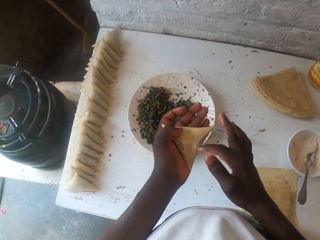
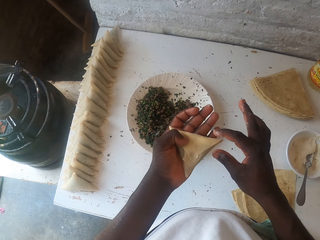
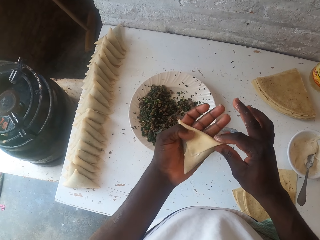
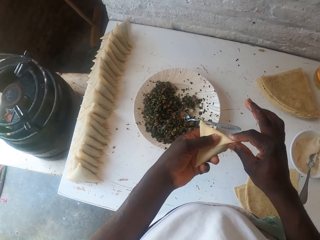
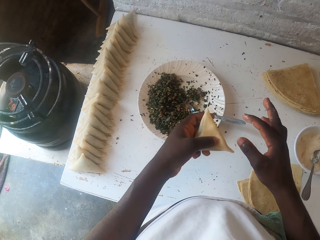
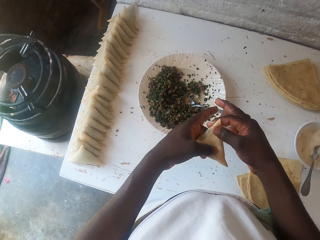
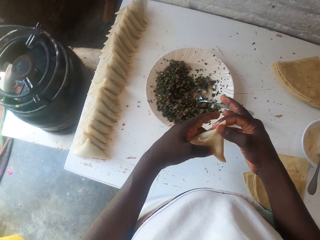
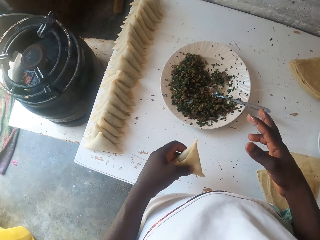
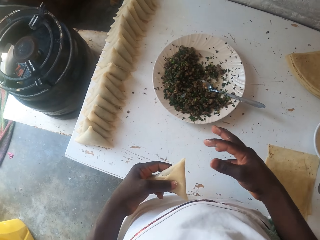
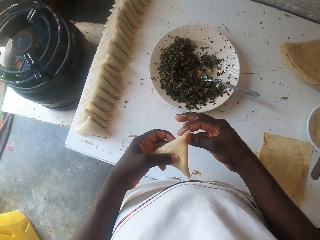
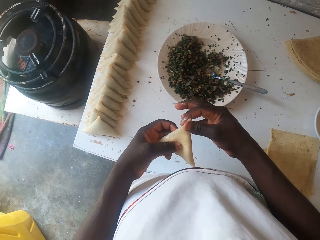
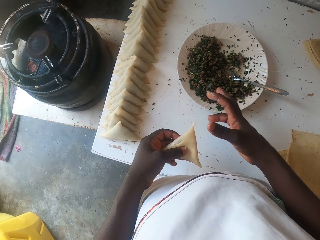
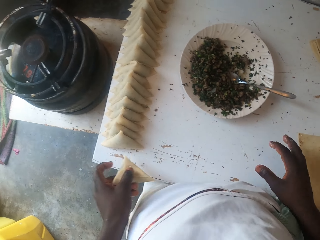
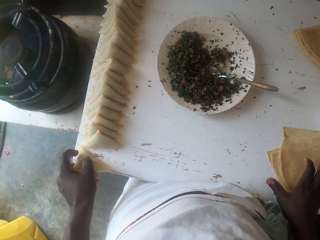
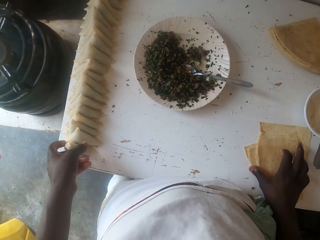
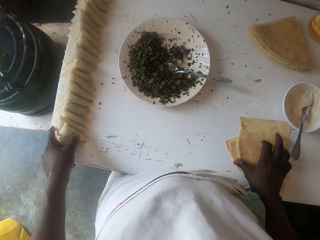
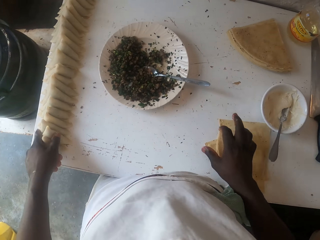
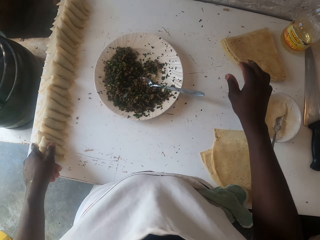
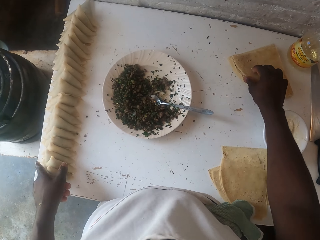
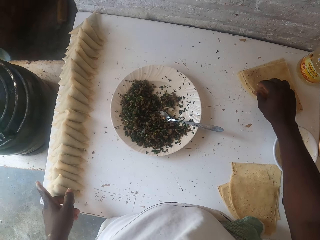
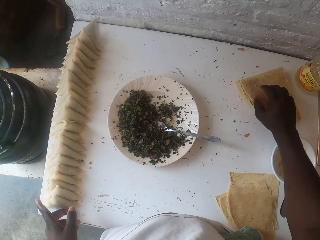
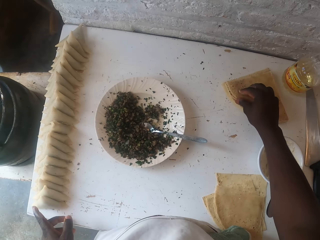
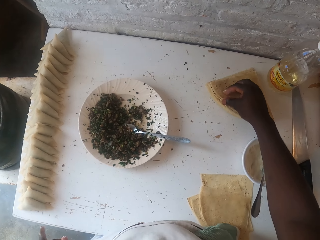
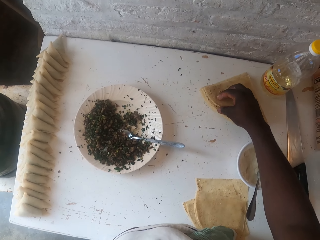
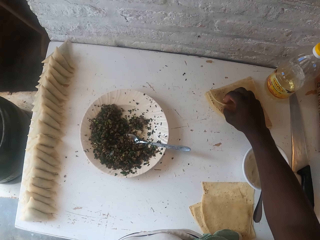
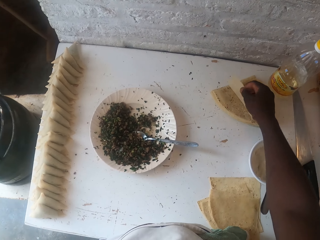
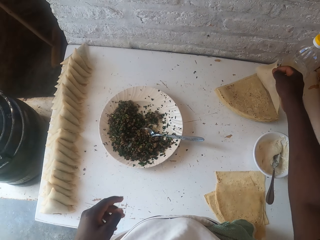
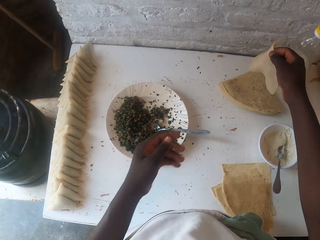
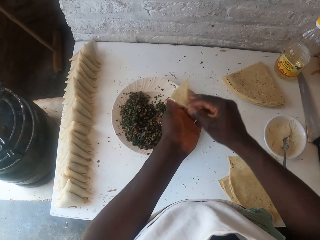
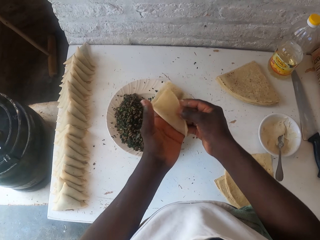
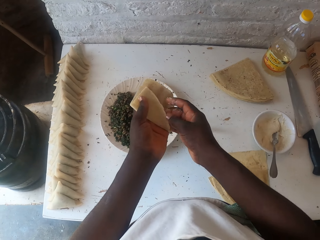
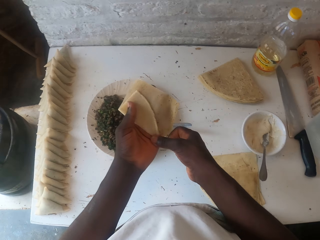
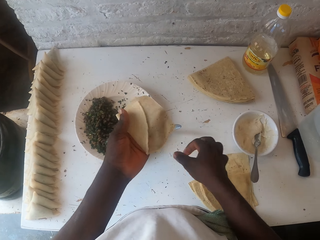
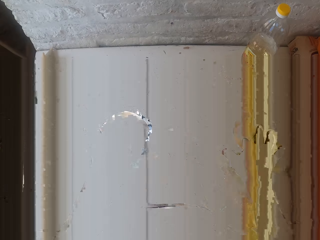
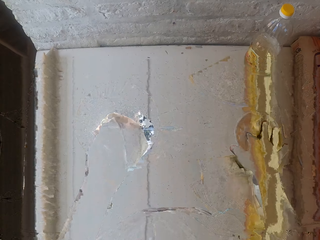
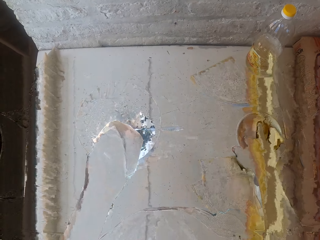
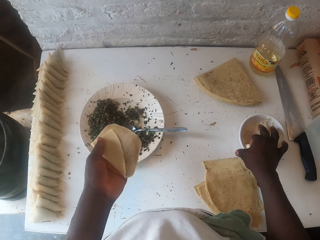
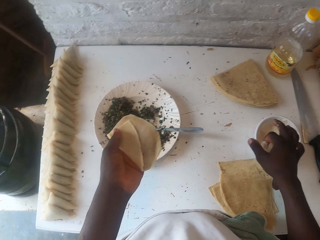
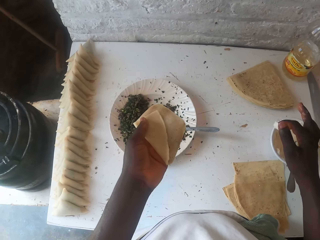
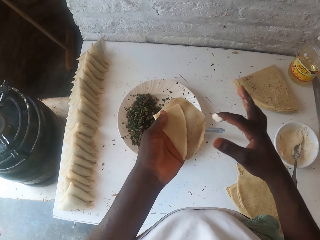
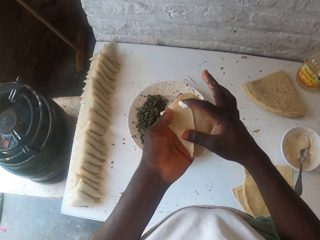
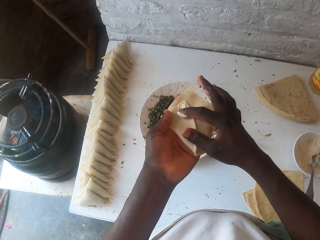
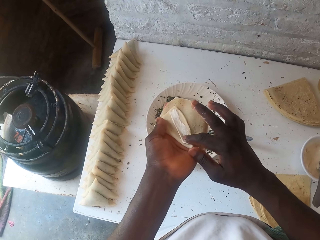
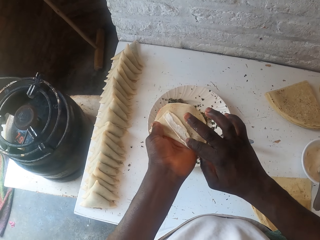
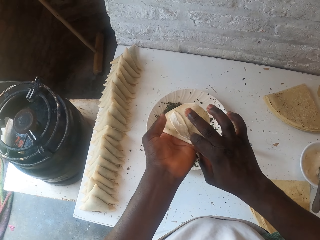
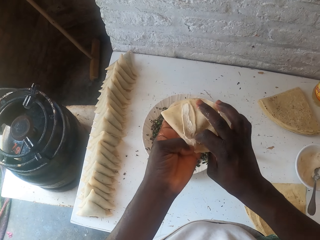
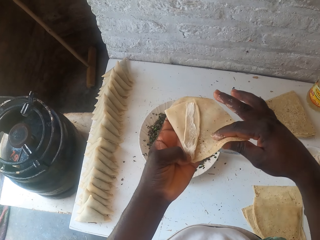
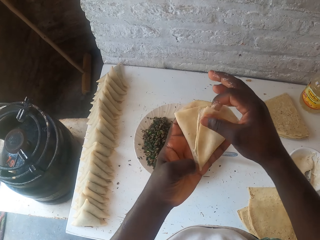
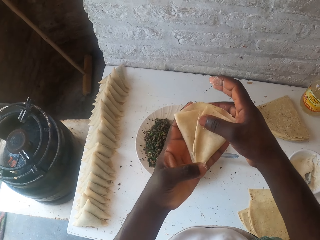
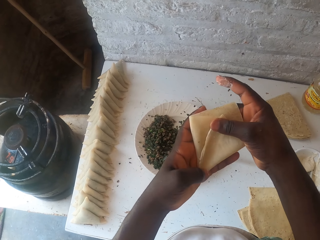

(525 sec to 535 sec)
The camera wearer places the samosa pocket on the table. They pick up a dough and fold the dough. They moisten the dough.

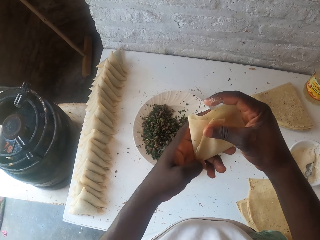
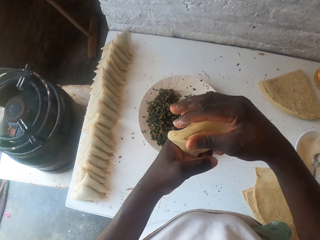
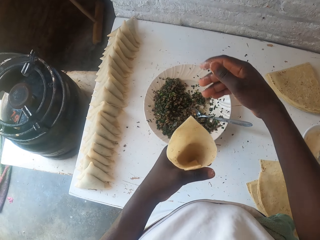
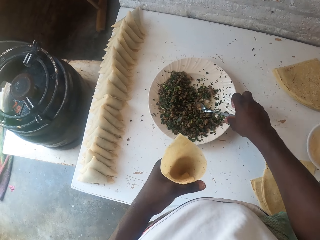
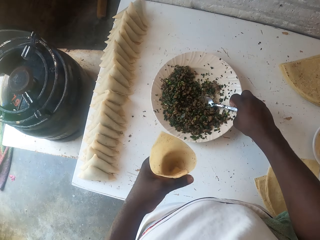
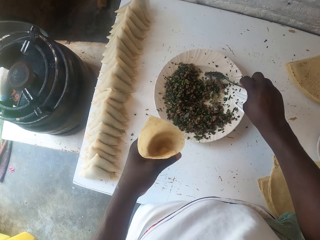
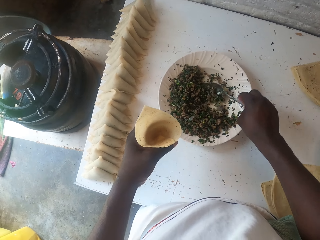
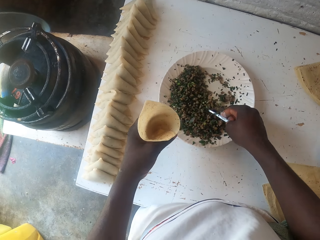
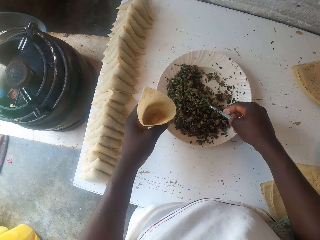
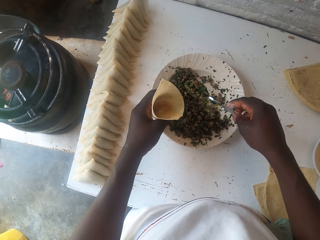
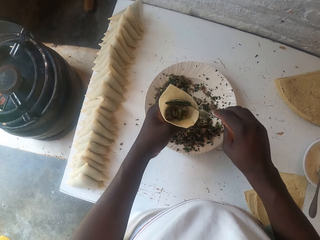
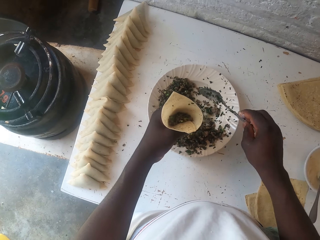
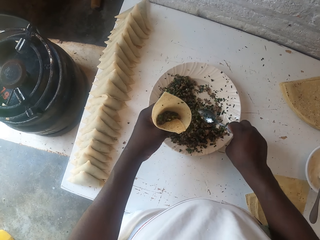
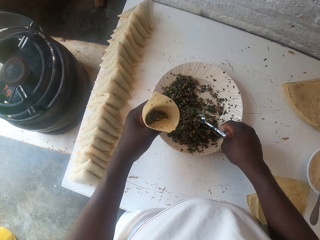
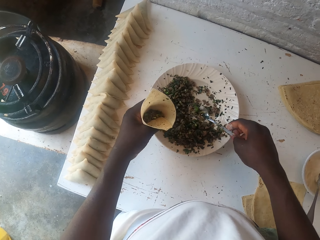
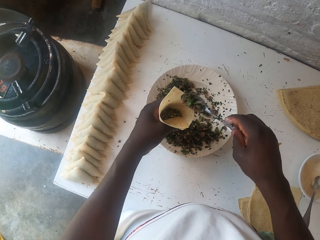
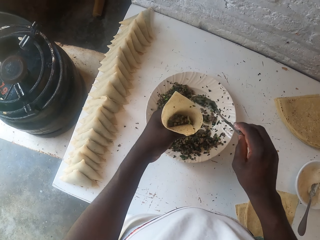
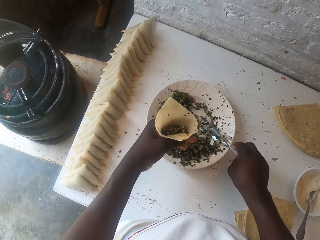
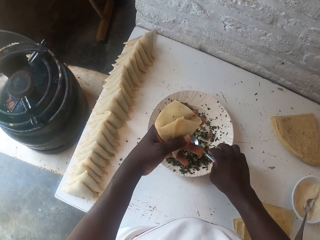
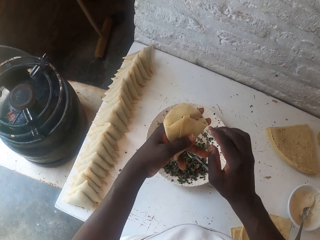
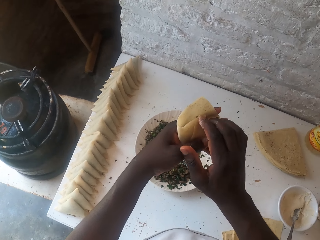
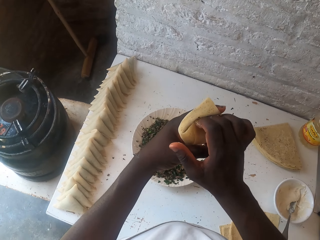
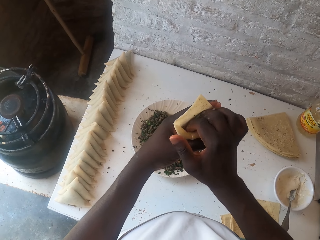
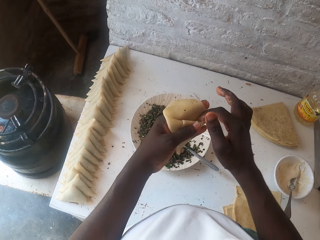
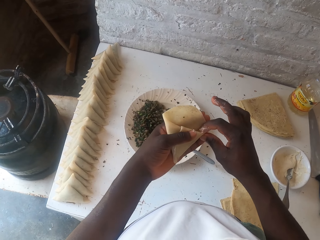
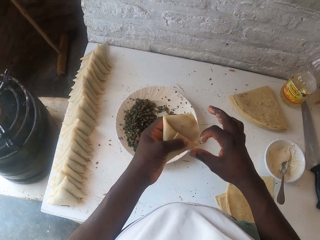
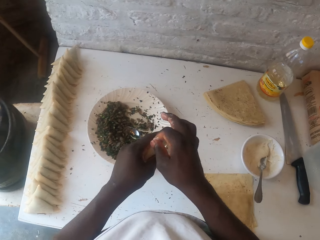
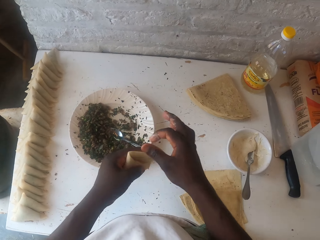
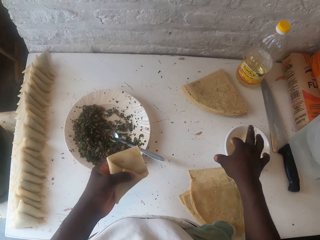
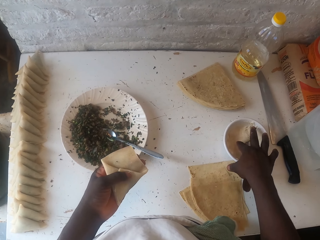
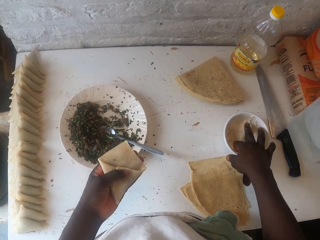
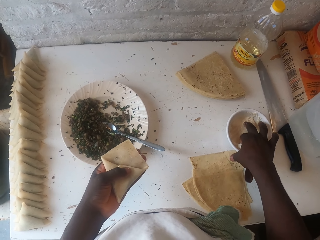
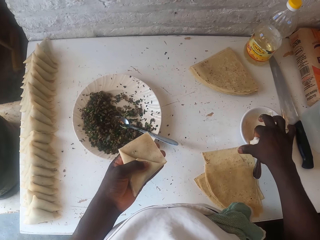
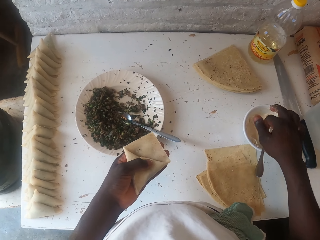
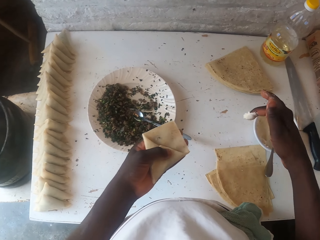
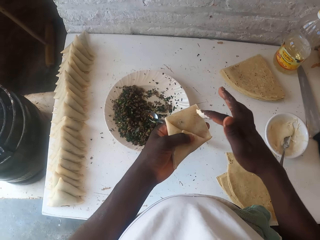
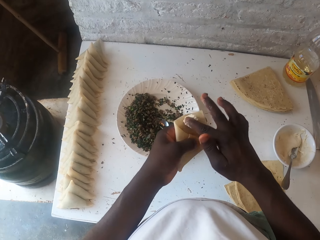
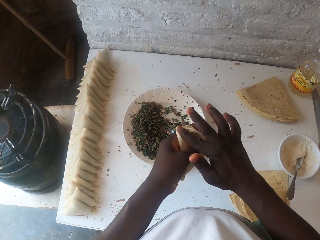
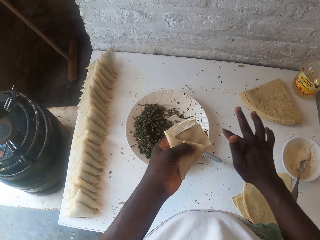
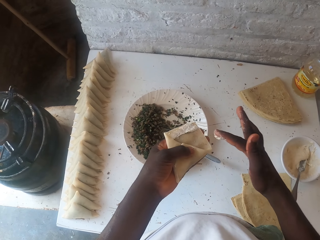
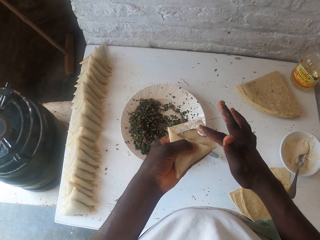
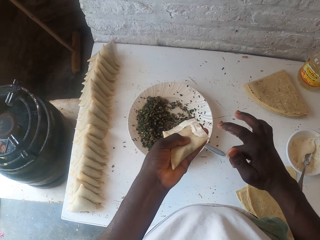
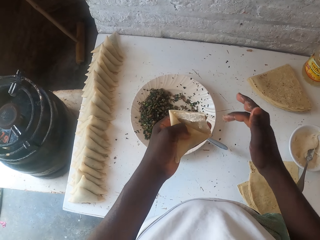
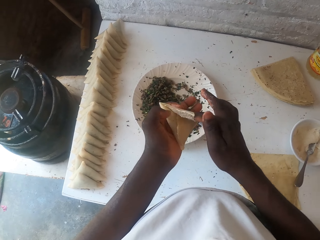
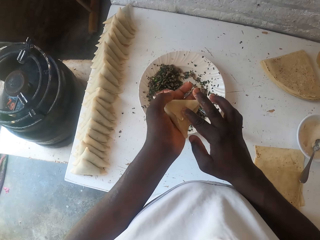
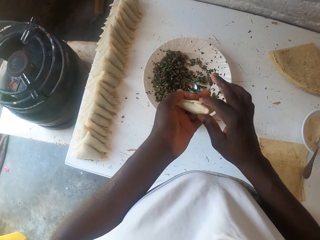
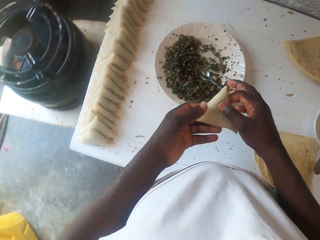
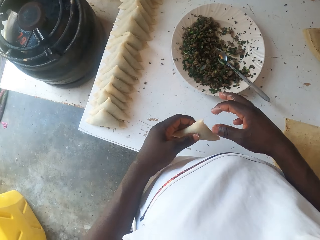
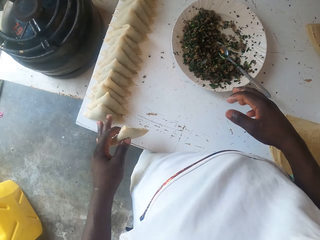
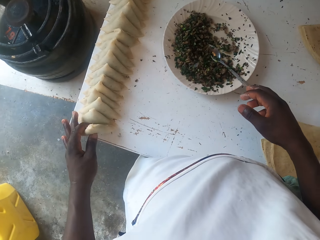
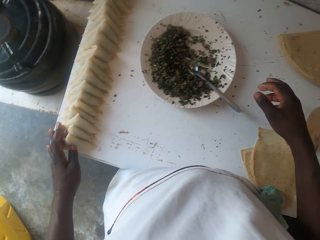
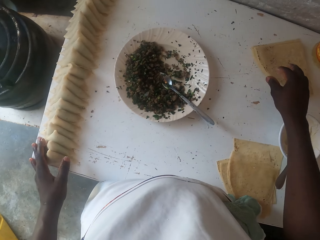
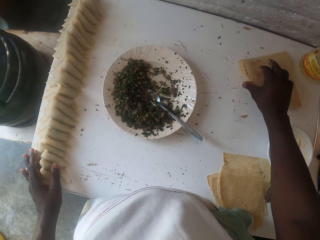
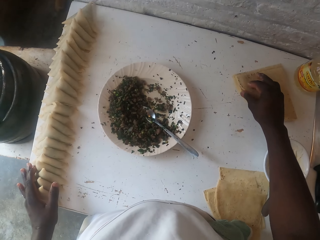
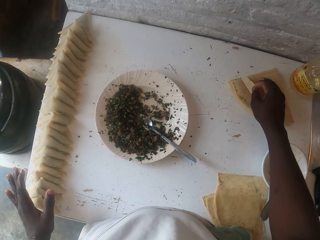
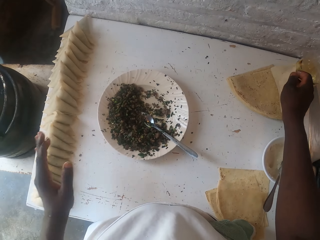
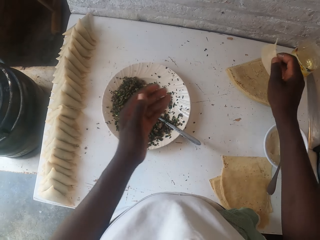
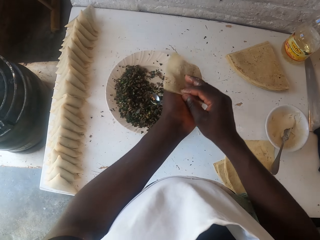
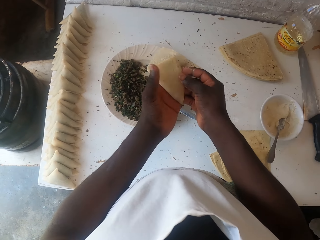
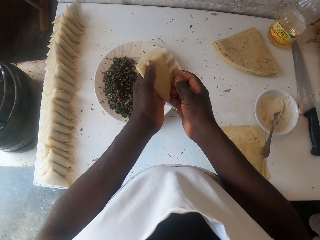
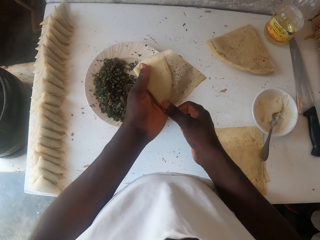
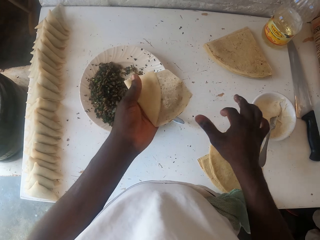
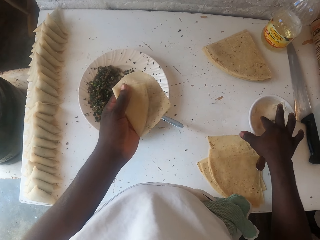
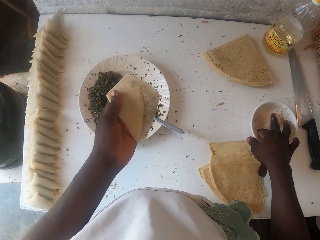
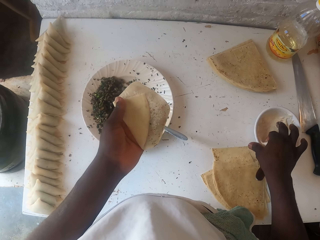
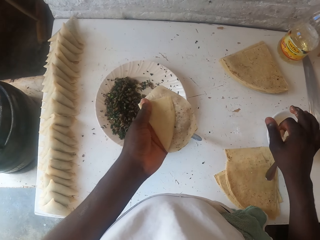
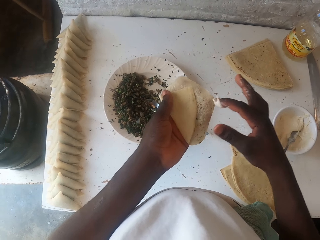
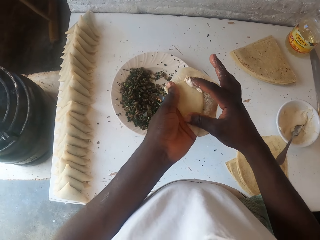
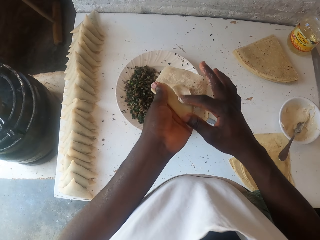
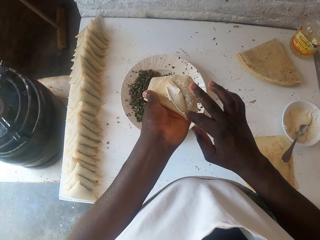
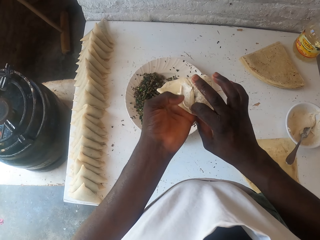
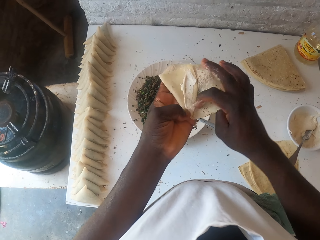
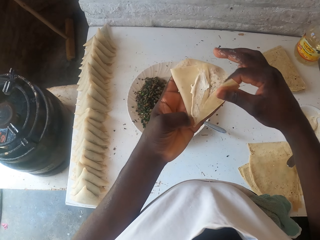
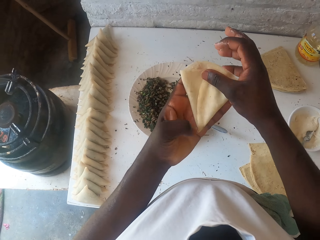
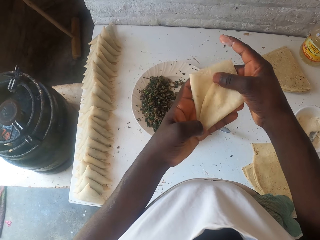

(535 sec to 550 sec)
The camera wearer folds the dough. They pick up a spoon. They stuff the samosa. They scoop the boiled peas and place the boiled peas in the dough. They place the spoon in the plate. They tuck the stuffed samosa. They seal the dough. They moisten the dough. They place the samosa pocket on the table. They pick up a dough and fold the dough. They moisten the dough.
